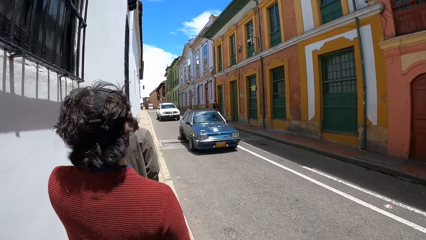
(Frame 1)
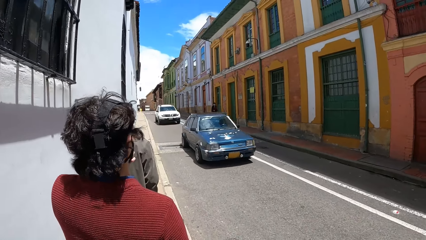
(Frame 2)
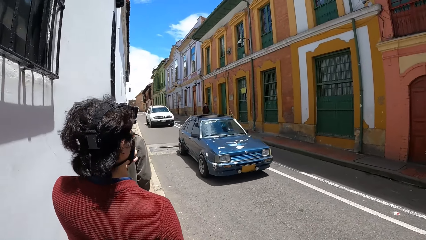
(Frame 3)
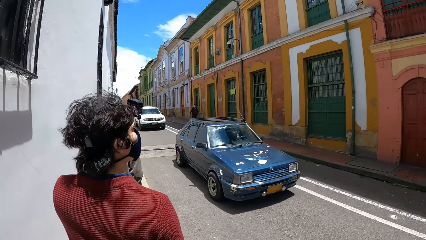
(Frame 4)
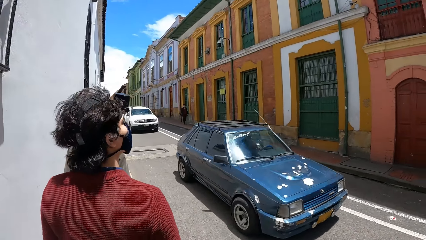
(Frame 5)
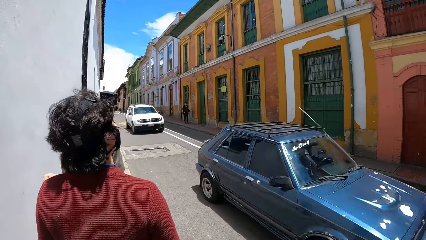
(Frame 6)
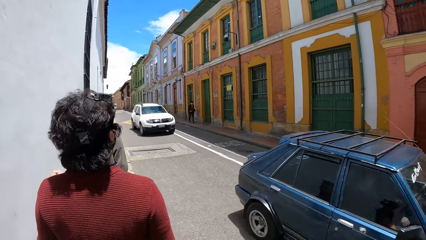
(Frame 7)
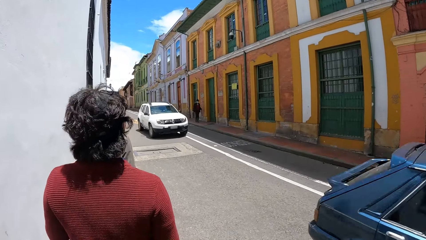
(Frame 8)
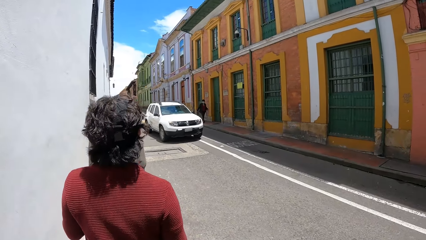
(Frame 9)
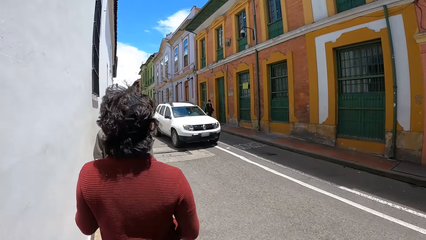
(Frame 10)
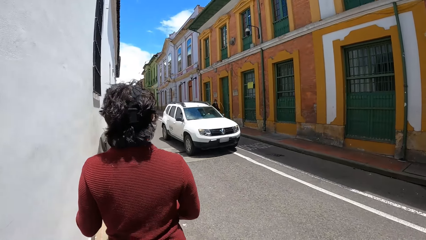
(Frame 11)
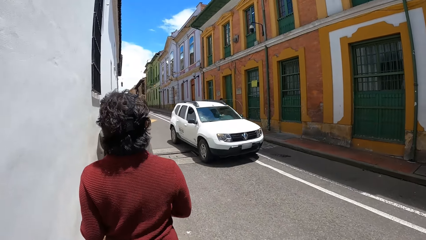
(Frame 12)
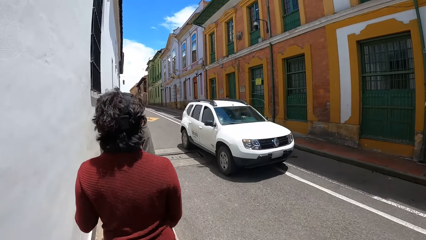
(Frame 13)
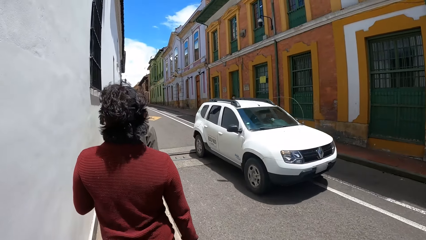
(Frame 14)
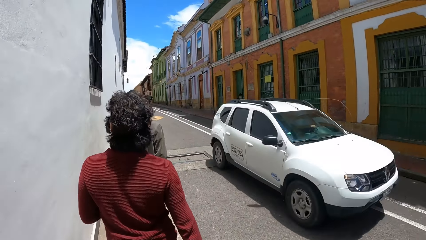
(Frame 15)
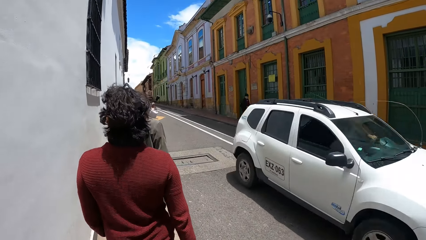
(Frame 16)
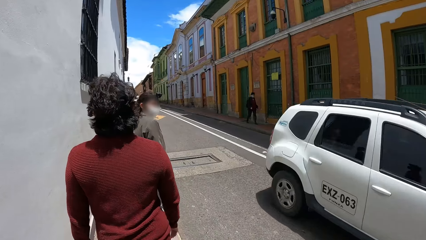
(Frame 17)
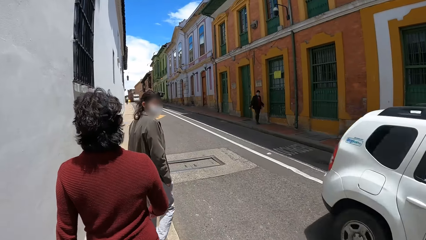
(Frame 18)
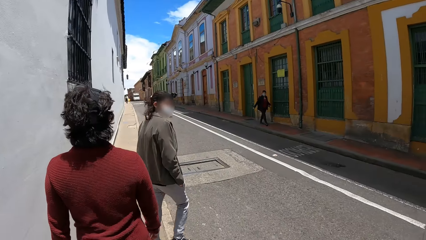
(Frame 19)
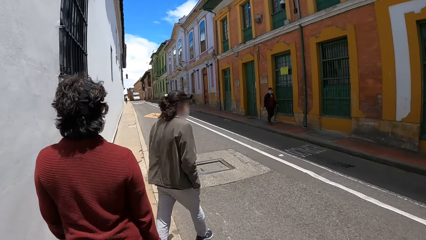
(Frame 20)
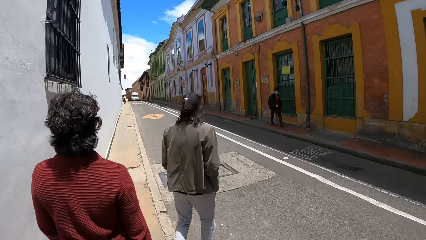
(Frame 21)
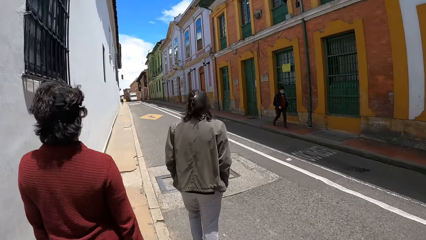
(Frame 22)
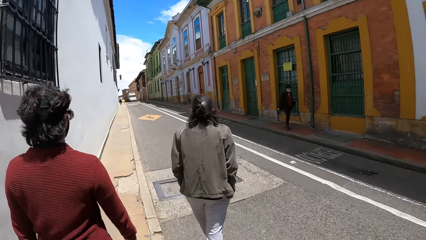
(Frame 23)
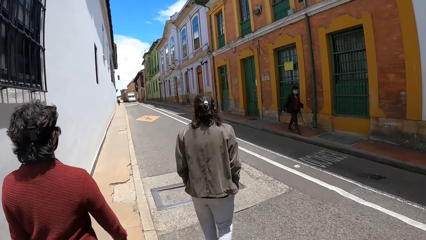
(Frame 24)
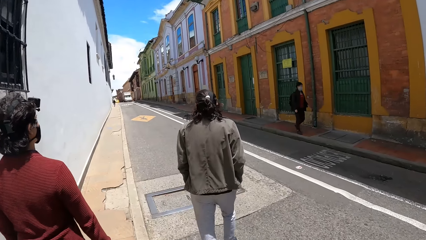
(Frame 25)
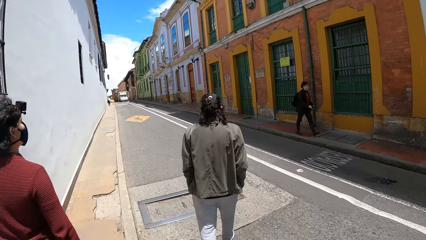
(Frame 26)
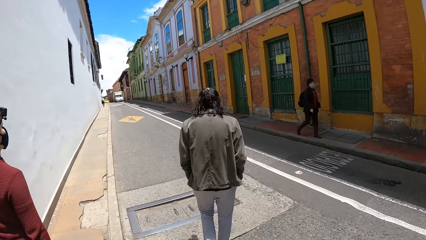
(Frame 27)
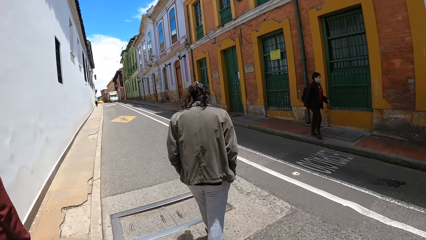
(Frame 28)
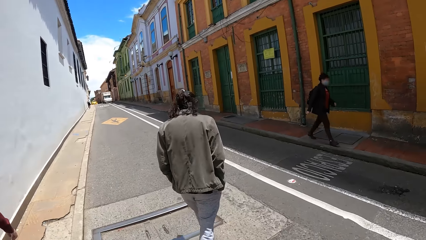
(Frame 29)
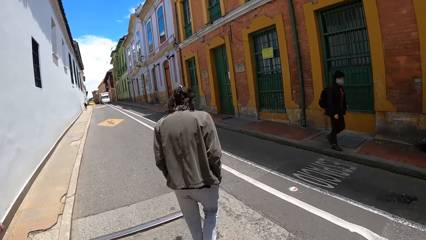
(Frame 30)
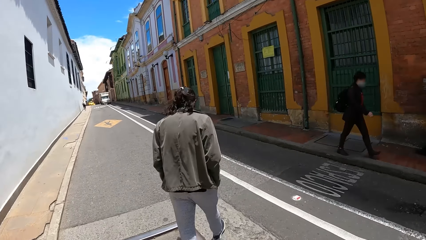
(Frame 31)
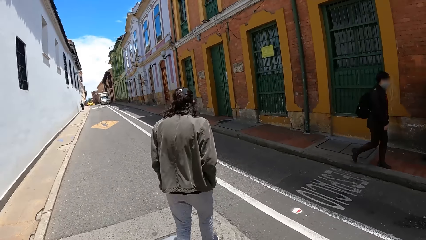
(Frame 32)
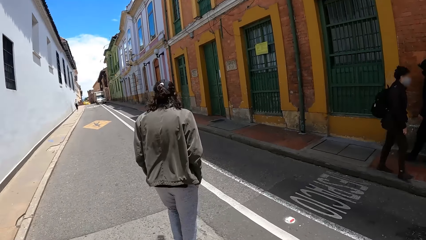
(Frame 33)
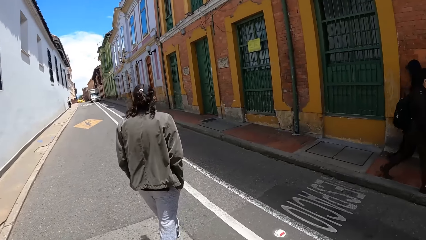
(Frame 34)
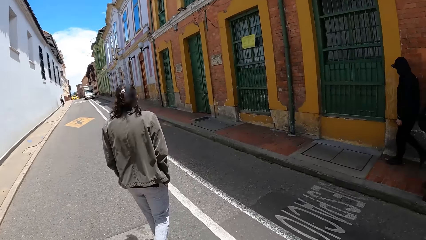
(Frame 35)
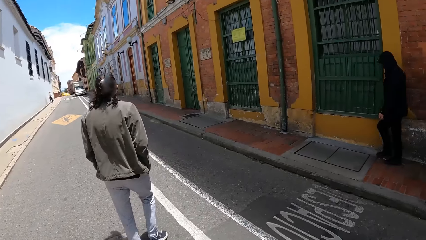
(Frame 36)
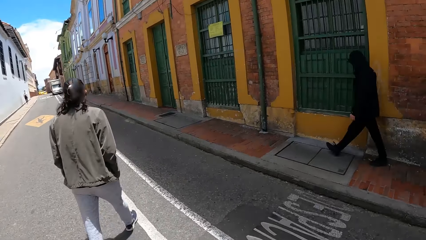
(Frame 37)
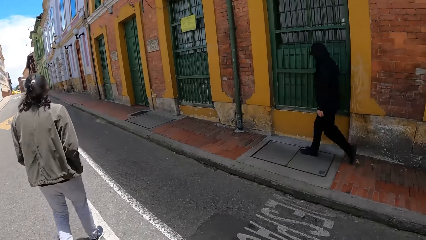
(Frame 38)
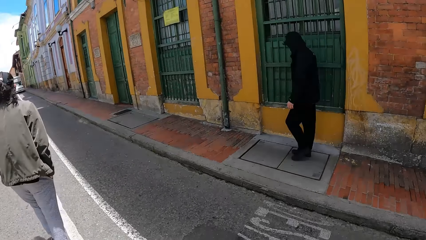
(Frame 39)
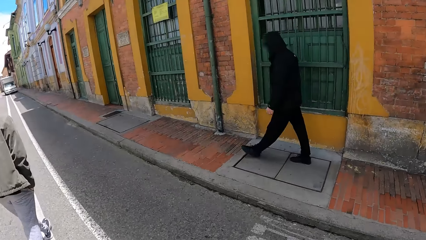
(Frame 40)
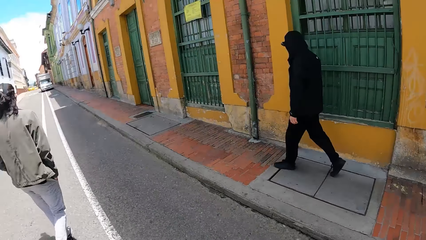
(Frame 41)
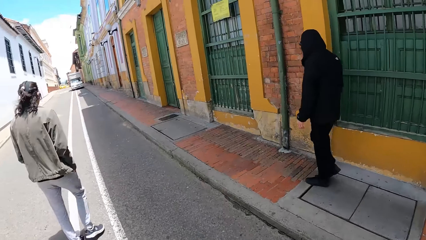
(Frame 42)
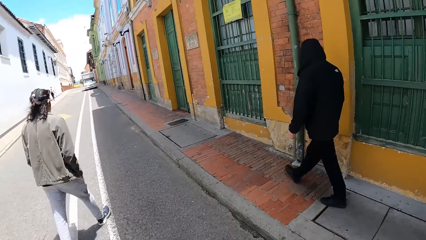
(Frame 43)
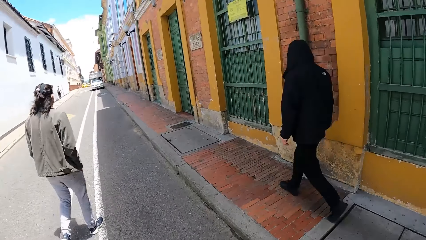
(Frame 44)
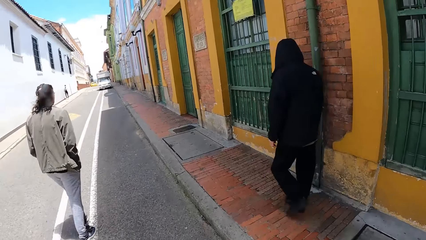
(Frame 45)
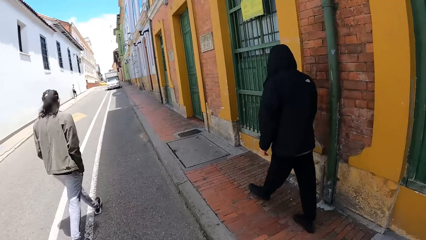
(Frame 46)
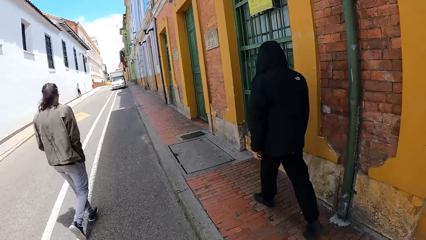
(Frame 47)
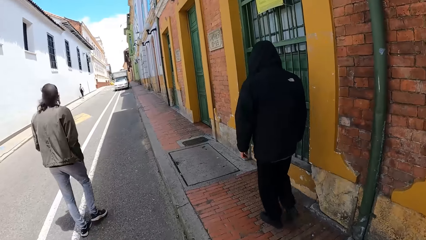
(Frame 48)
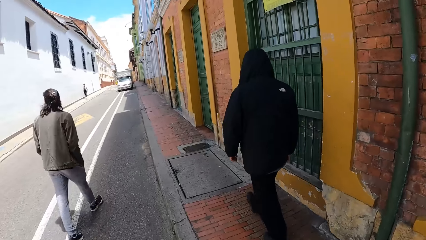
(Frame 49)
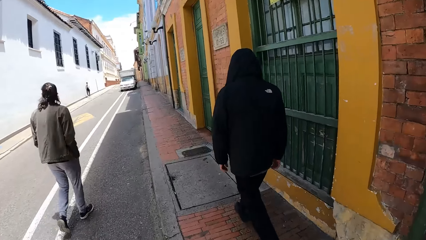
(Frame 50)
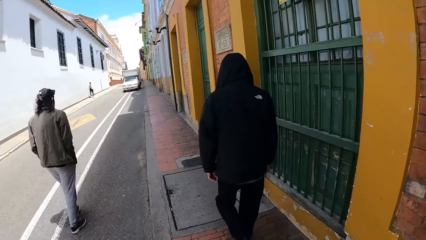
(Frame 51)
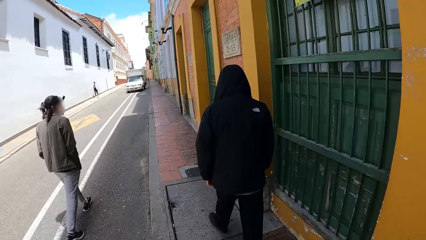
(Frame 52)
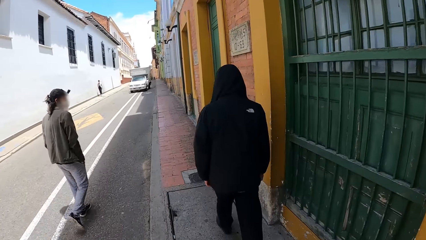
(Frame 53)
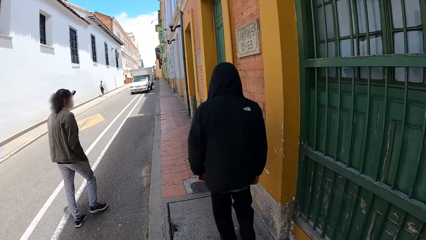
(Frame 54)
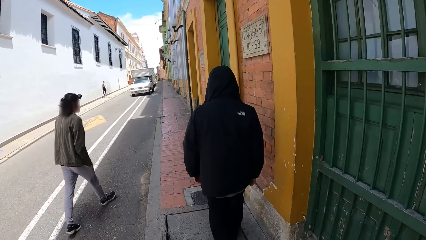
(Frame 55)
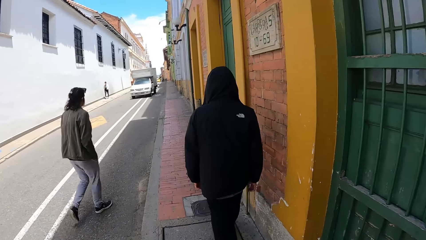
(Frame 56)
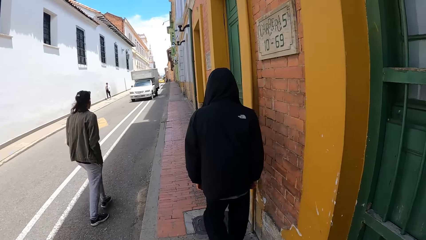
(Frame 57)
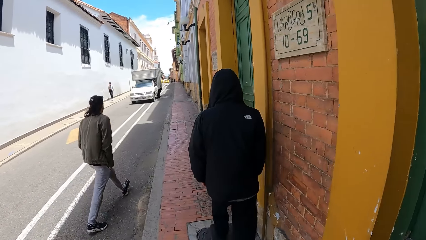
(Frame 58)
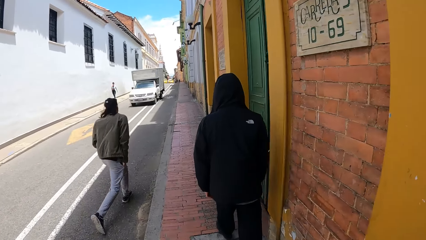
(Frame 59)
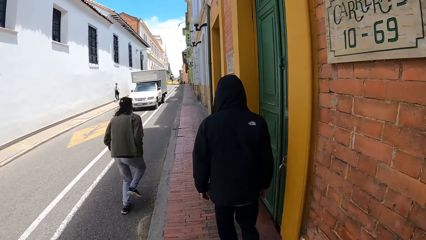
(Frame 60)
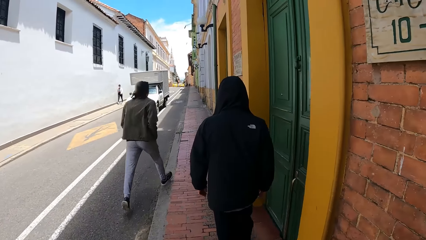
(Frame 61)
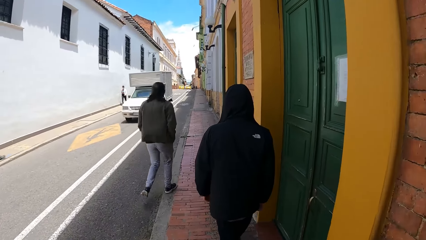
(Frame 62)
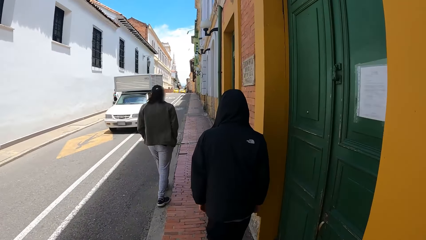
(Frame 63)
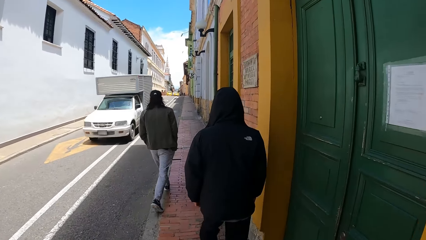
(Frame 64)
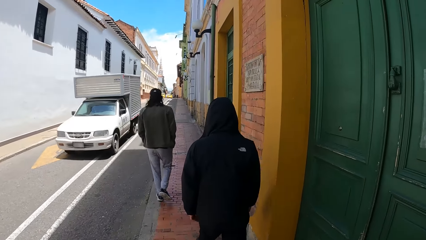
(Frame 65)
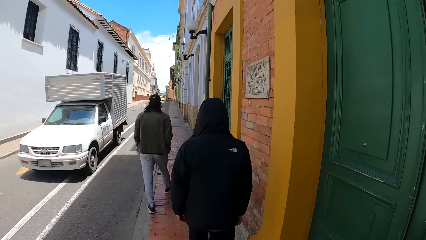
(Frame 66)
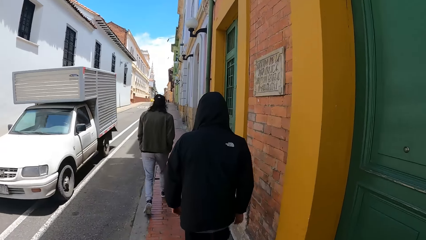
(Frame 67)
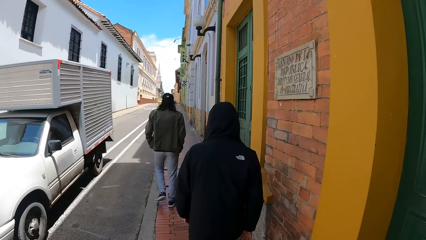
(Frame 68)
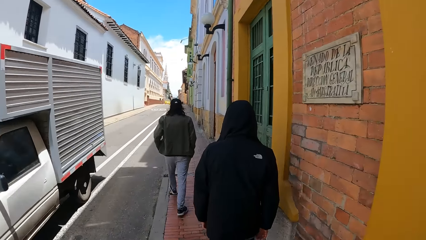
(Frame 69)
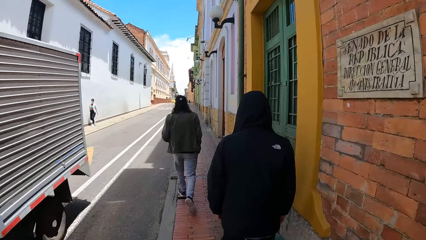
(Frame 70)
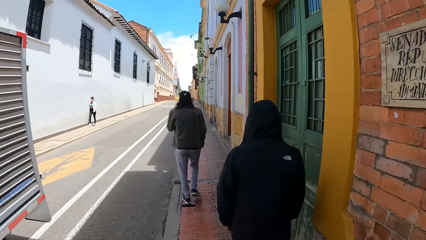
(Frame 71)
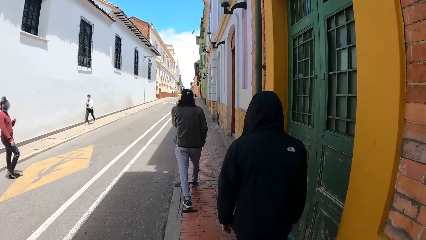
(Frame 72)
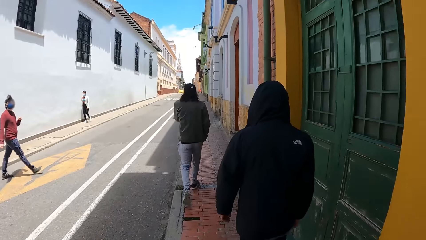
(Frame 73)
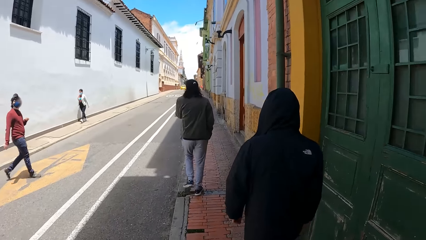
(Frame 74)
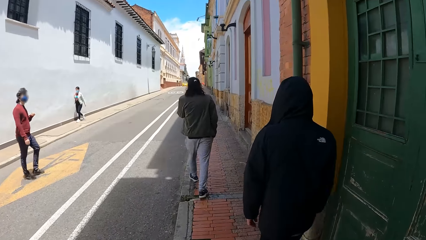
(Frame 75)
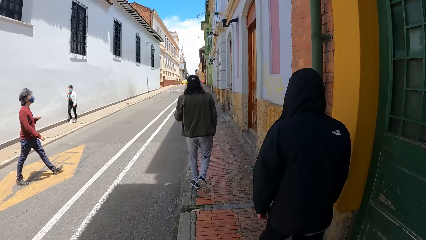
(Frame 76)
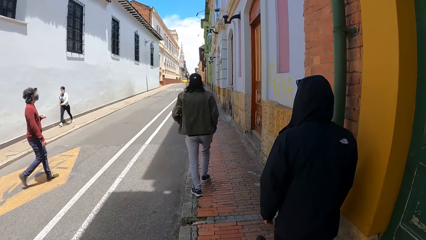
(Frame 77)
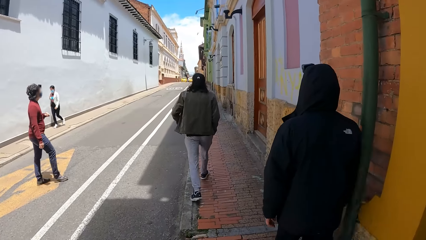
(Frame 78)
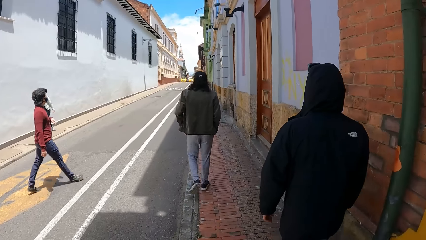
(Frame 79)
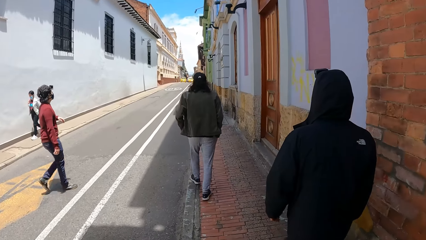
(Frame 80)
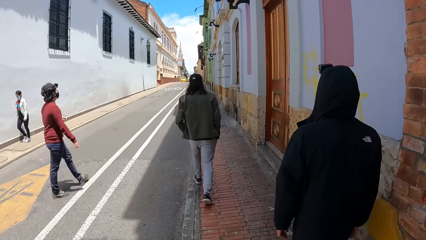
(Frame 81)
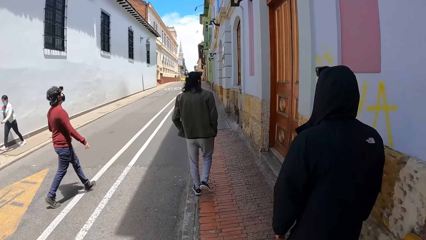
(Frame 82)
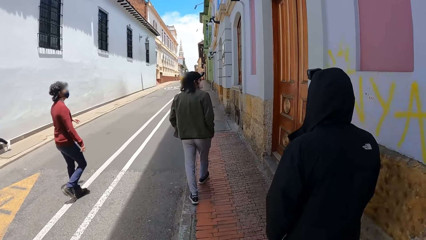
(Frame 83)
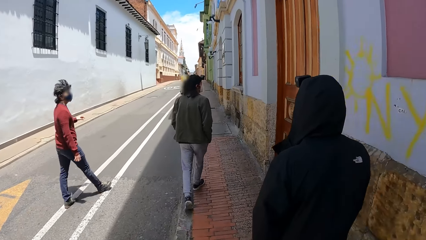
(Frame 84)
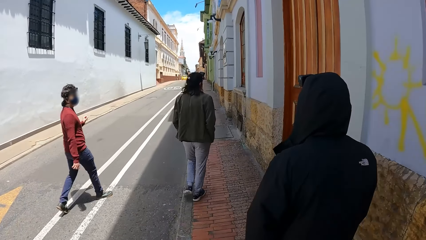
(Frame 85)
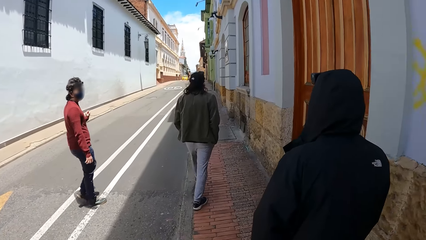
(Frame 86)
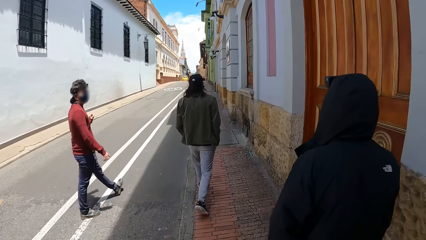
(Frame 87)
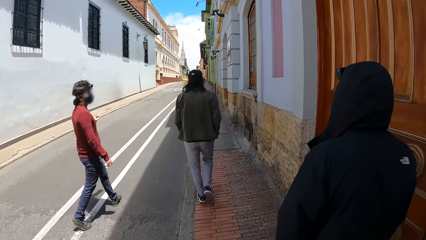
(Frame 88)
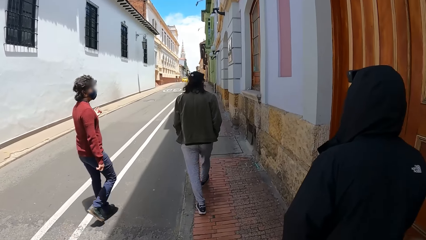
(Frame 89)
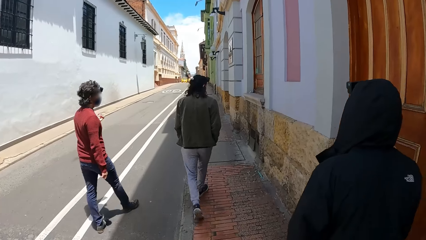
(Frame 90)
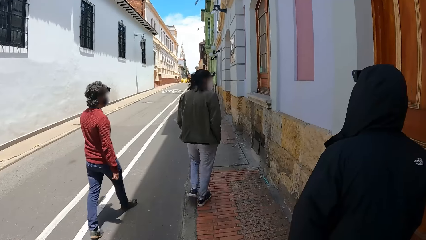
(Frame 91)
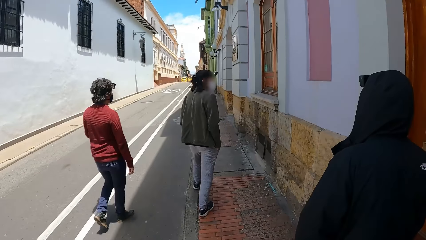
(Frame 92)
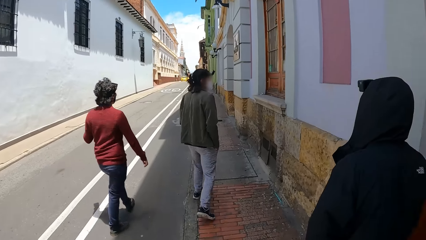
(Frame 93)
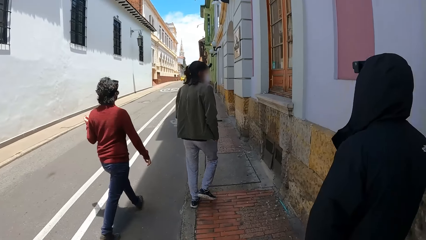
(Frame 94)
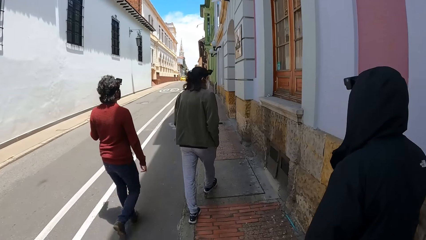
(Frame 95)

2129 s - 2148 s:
A blue car drives past the camera wearer and the group of people. A white car drives past the camera wearer and the group of people. The camera wearer crosses over to the other side of the road with the group of people. A man crosses the road. Another man walks in the pavement. The first man walks in the pavement. A pickup truck drives past the camera wearer. Another man crosses the road.
